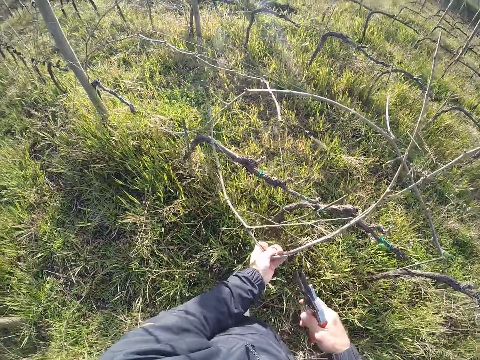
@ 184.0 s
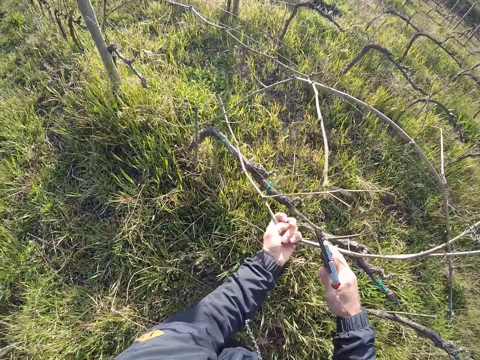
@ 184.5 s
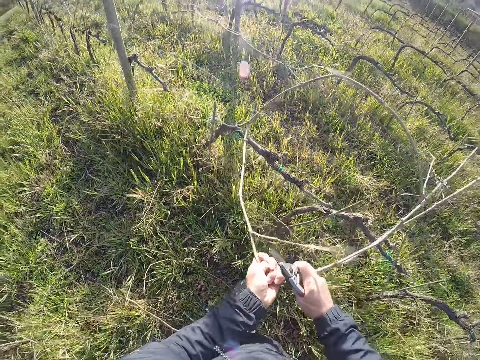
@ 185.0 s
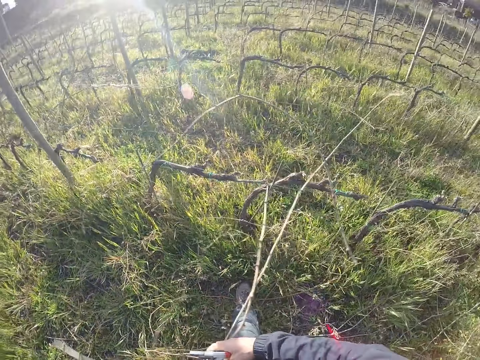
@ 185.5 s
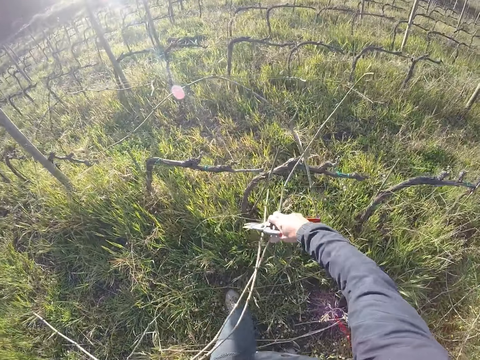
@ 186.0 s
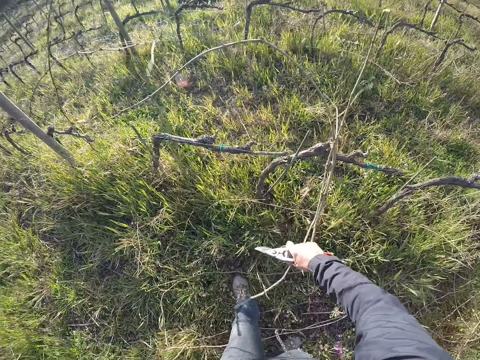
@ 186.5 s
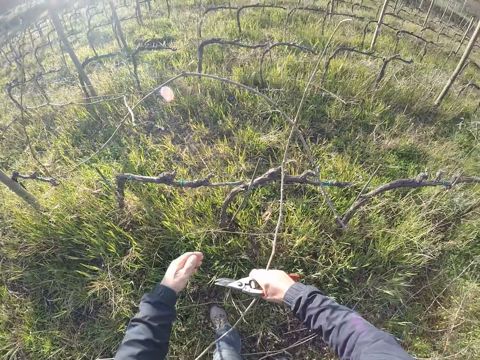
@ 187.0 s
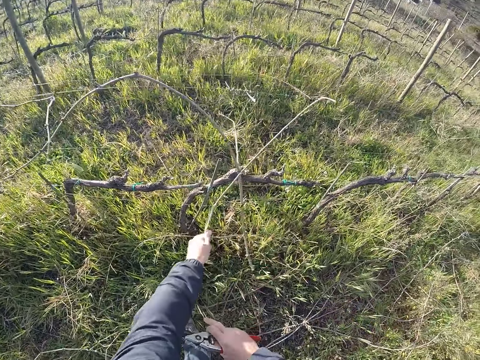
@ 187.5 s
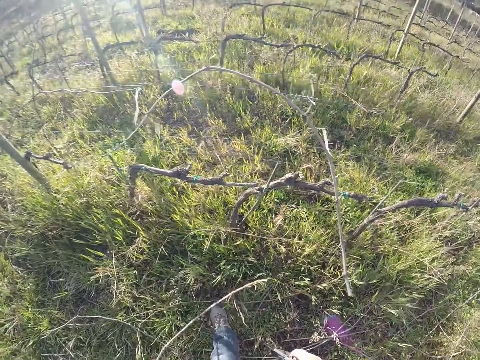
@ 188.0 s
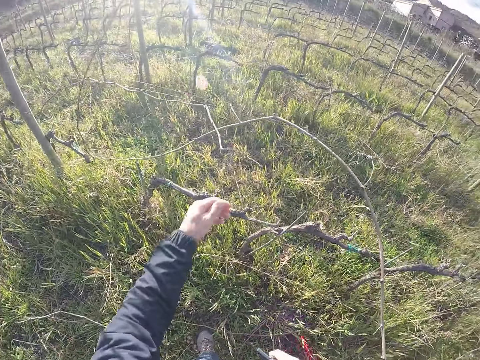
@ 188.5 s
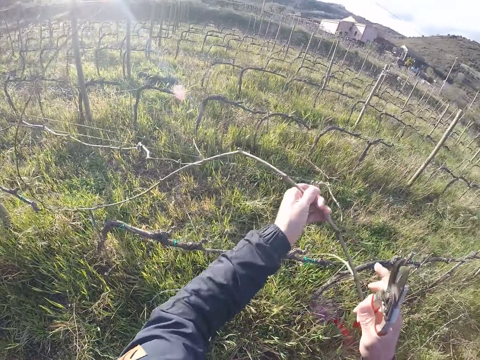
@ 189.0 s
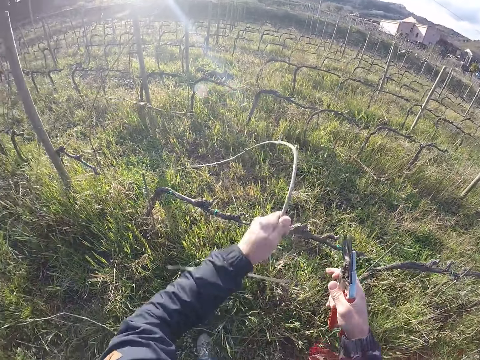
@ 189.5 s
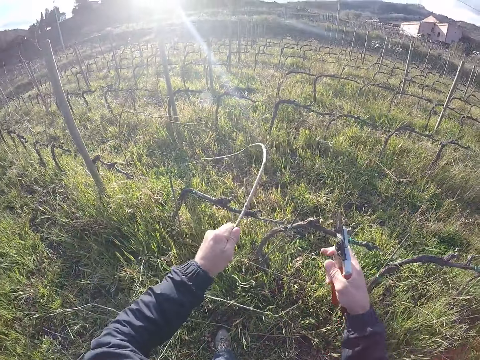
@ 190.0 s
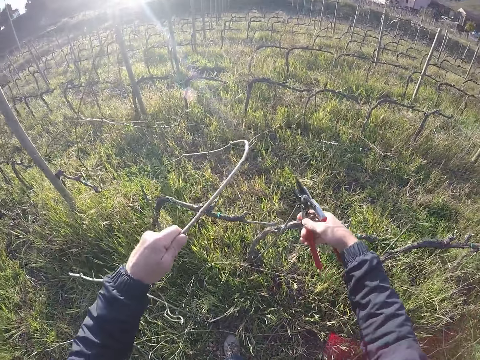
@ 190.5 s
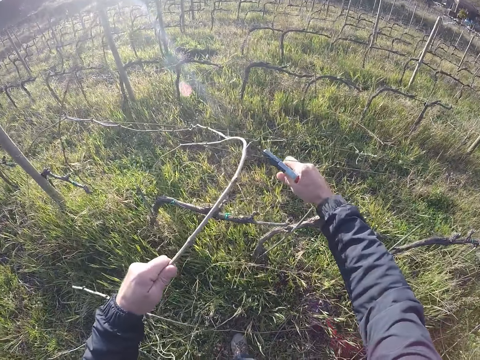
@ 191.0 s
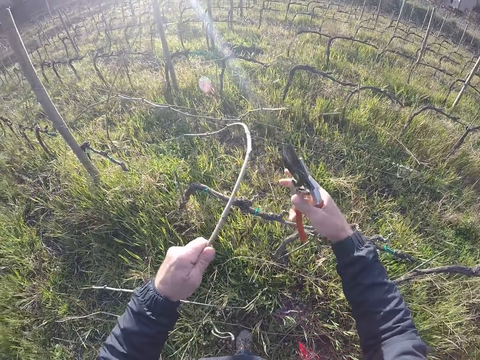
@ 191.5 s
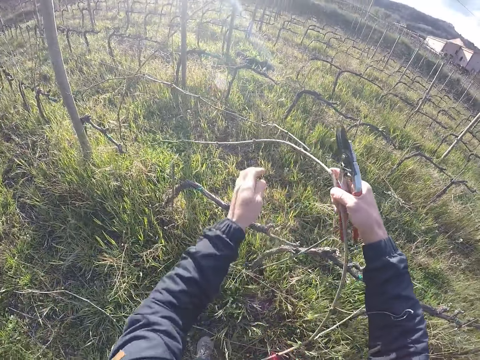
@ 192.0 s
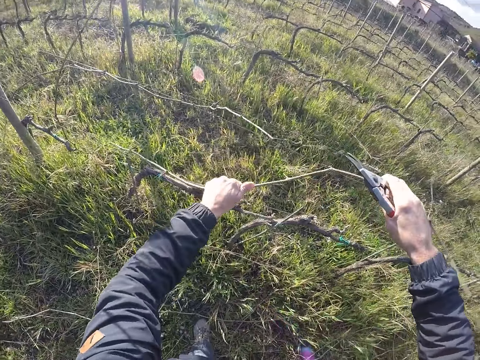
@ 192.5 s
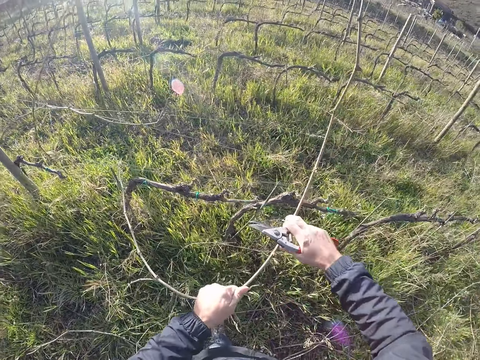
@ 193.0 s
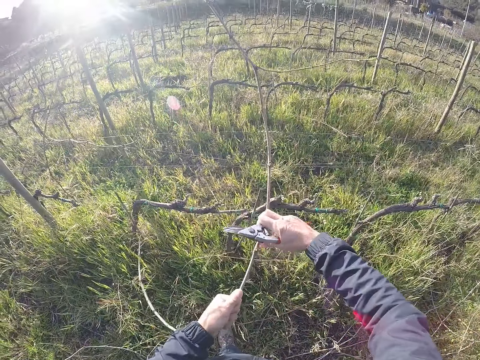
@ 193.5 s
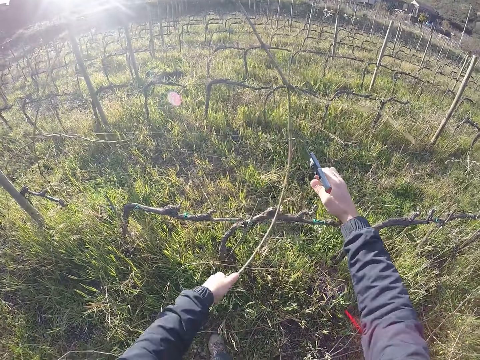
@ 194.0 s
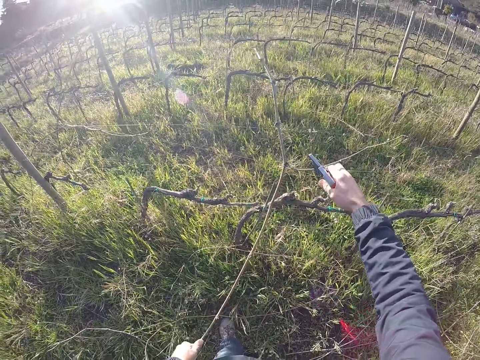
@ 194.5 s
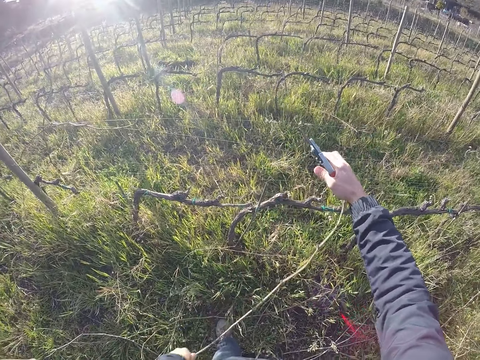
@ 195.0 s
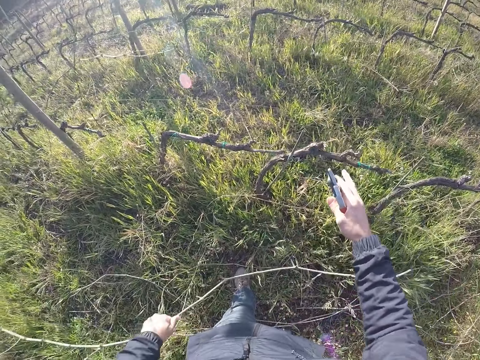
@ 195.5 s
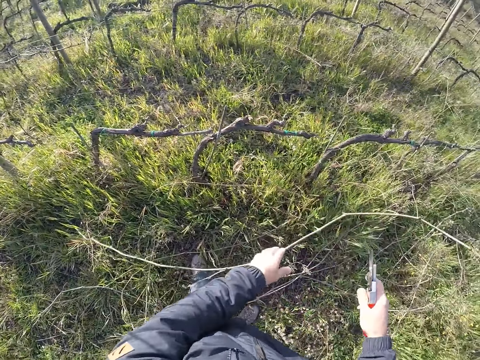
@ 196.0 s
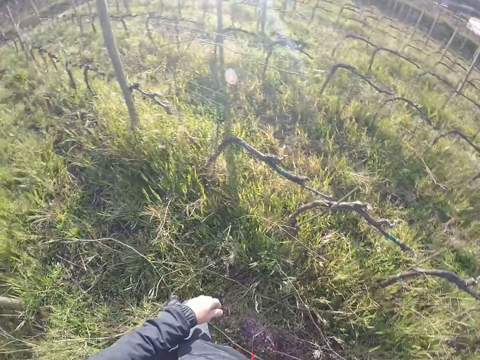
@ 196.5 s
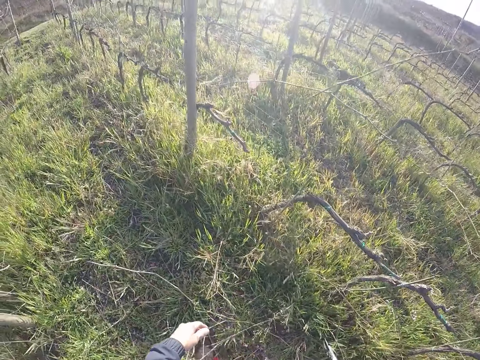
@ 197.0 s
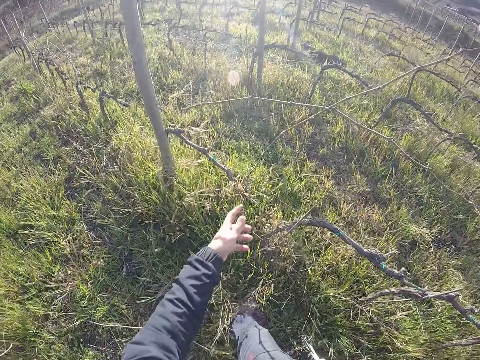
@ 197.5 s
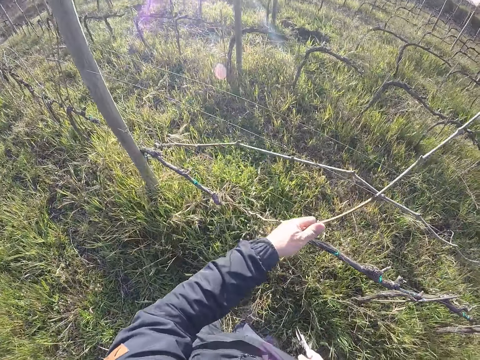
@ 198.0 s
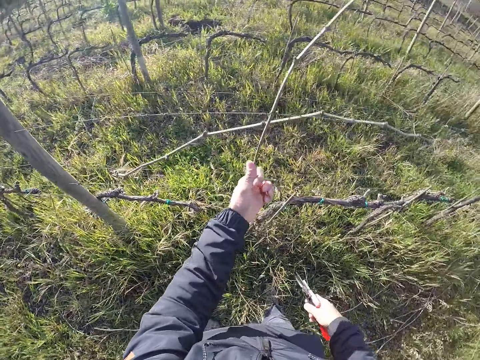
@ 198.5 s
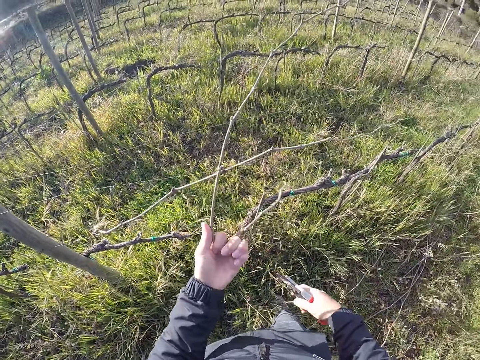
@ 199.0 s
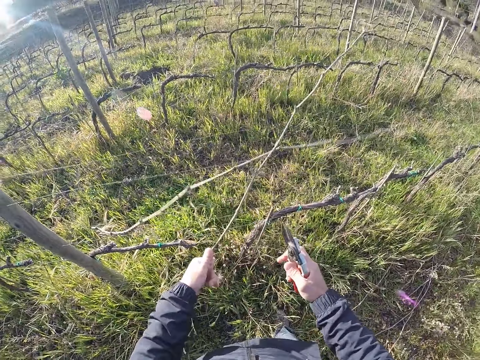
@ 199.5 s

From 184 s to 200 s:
The camera wearer pulls the stick from the barbed wire with both hands. He drops the sticks on the ground with his left hand. He pulls a stick from the barbed wire with his left hand. He cuts the stick from the barbed wire with the secateurs in his right hand. He pulls the sticks from the barbed wire with both hands. He drops the sticks on the ground with his left hand. He turns around. He pulls a stick from the barbed wire with his left hand.

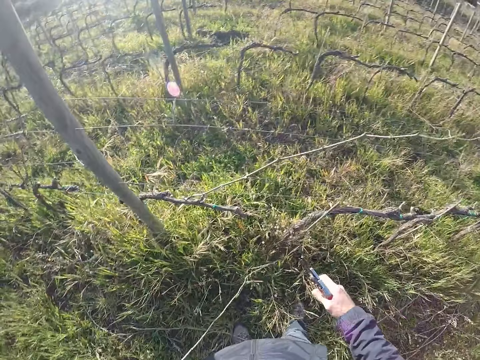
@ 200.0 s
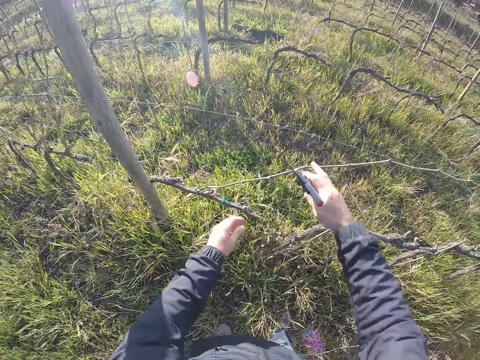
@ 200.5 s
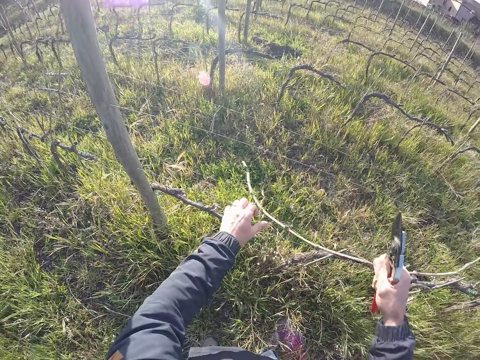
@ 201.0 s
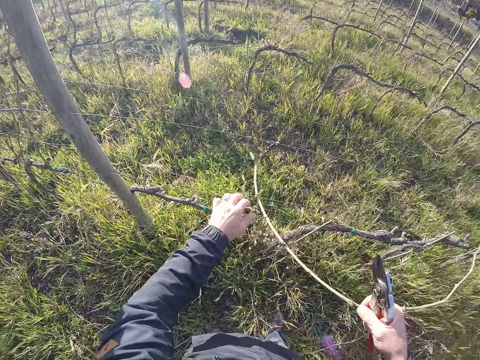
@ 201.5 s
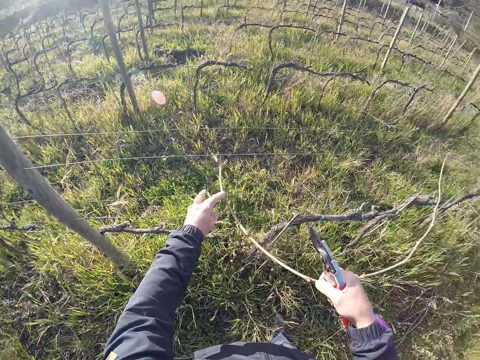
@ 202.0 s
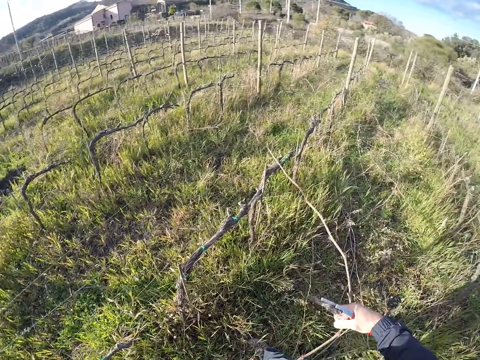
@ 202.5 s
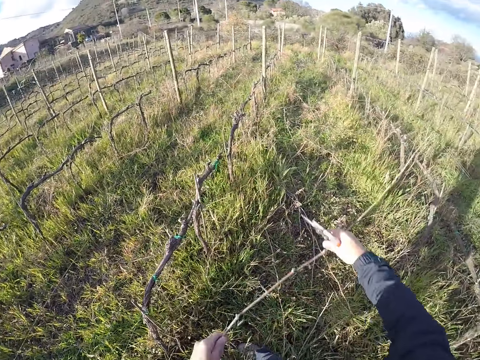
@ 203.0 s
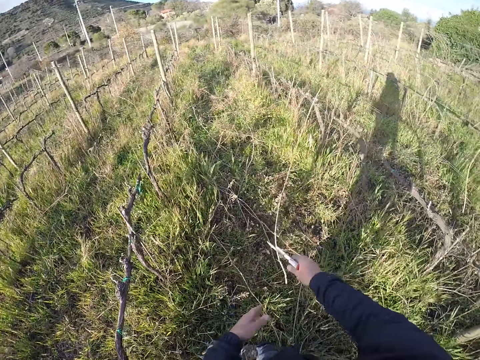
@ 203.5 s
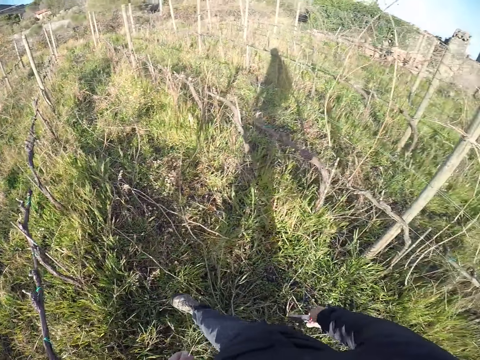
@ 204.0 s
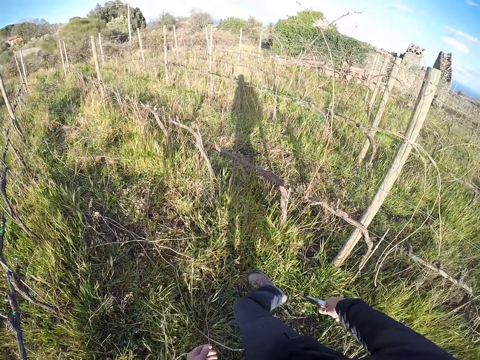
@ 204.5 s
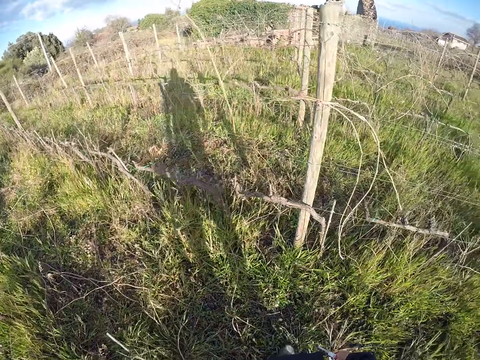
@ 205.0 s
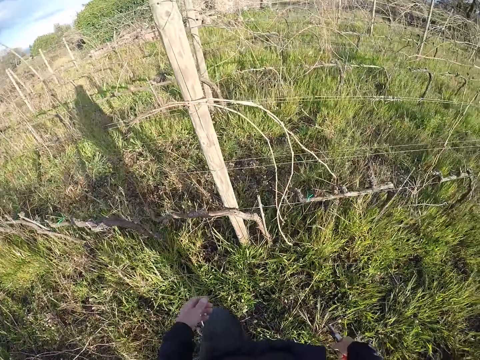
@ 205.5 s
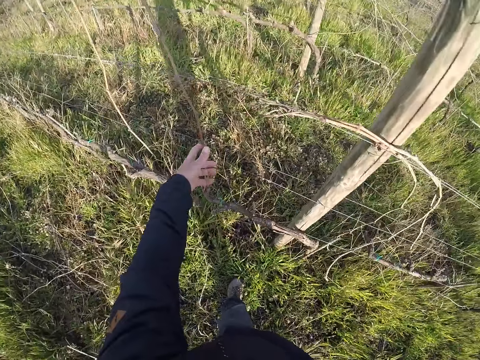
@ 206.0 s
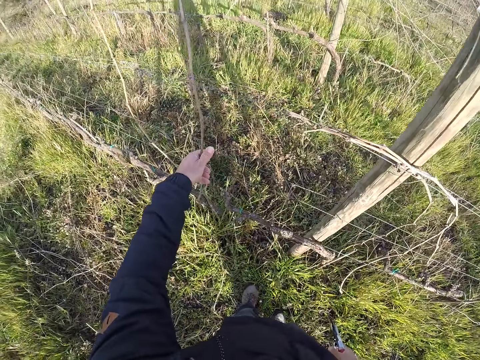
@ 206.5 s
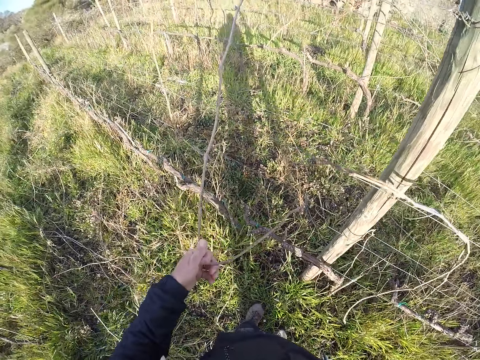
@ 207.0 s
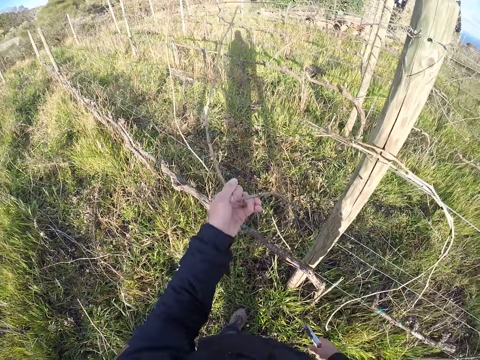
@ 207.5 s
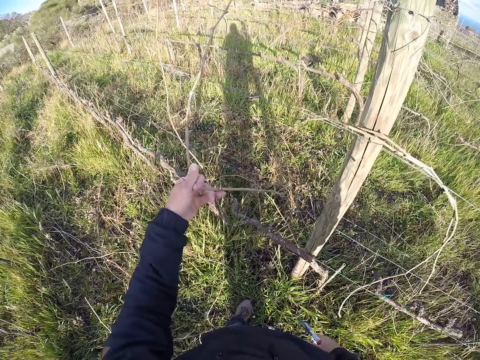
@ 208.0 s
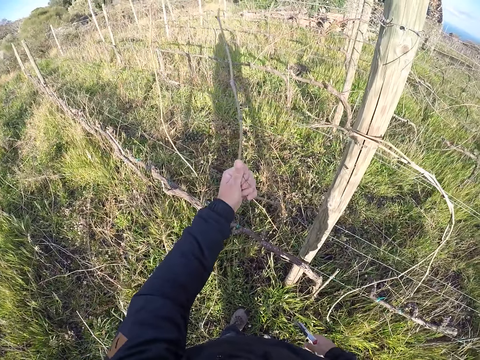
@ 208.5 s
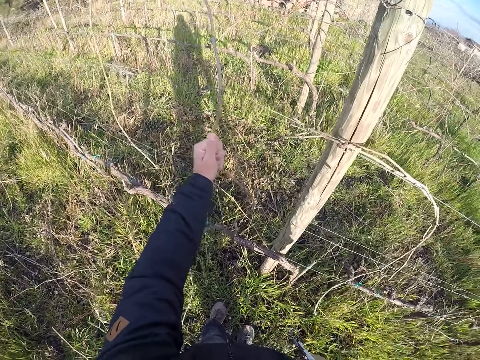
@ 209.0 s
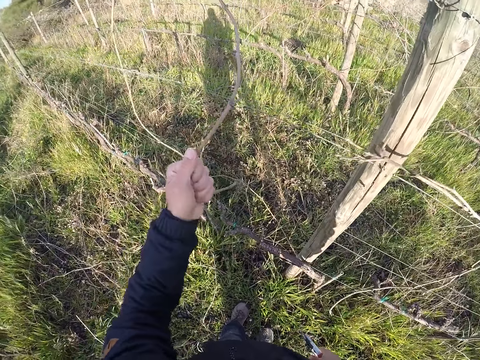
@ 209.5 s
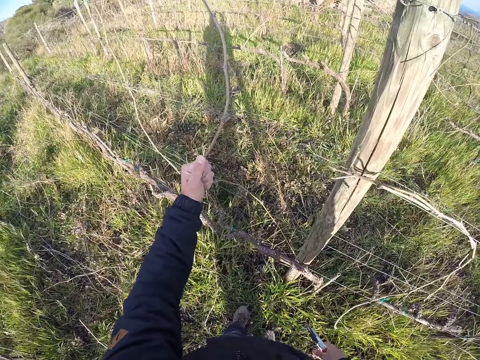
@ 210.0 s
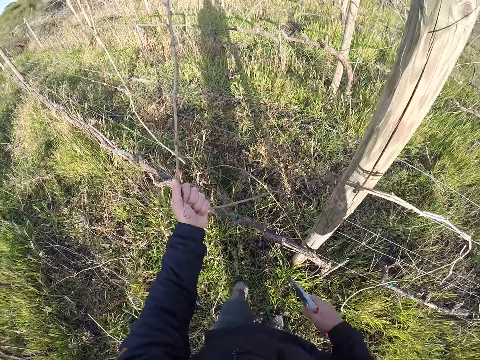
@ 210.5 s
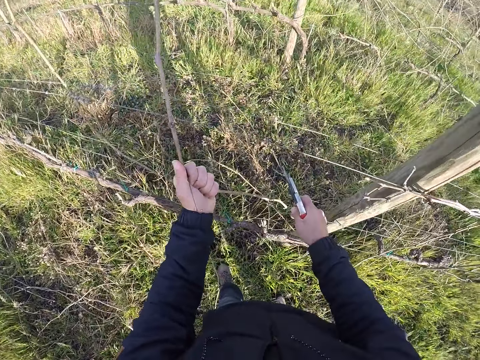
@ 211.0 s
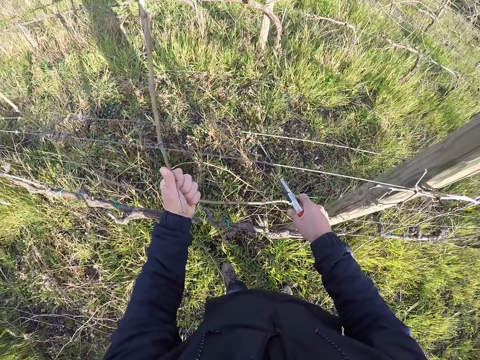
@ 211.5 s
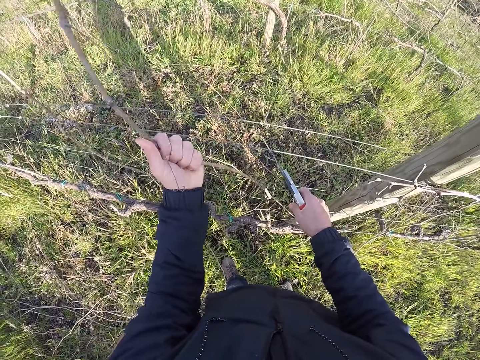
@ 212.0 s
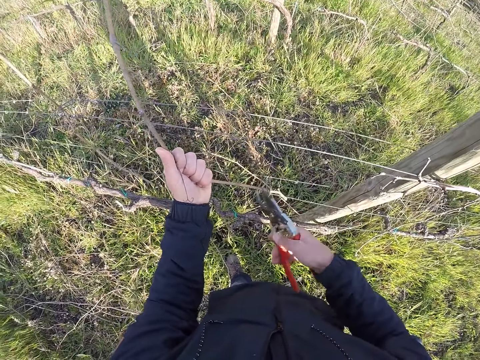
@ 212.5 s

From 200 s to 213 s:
The camera wearer drops the sticks on the ground with his left hand. He pulls a stick from the barbed wire with his right hand. He drops the stick on the ground with both hands. He kicks a stick on the floor with his right leg. He turns around. He pulls a stick from the barbed wire with his left hand. He holds the barbed wire with his right hand.
